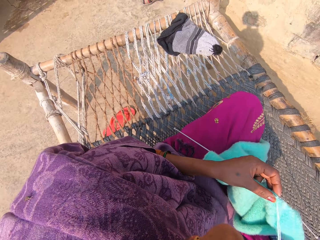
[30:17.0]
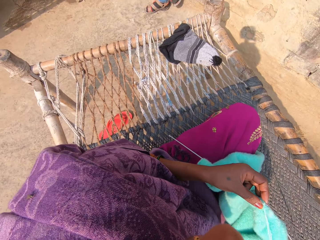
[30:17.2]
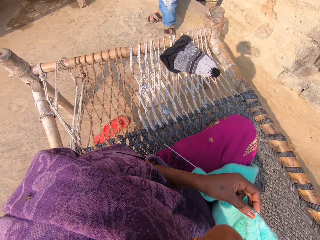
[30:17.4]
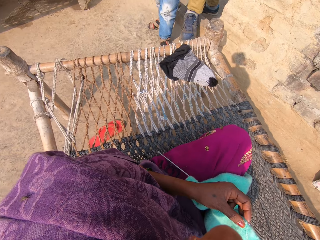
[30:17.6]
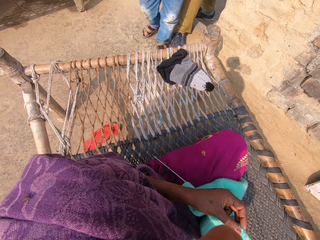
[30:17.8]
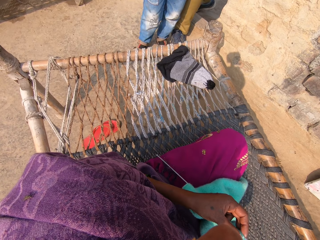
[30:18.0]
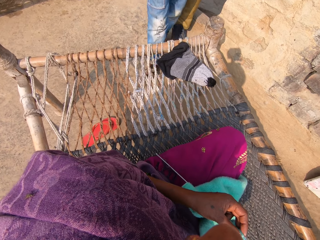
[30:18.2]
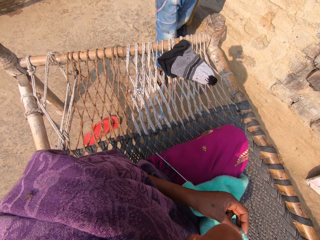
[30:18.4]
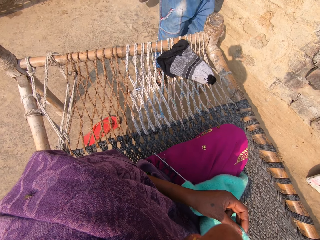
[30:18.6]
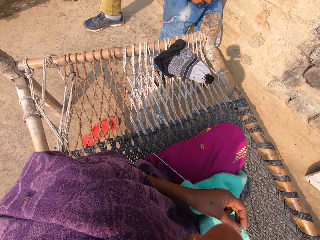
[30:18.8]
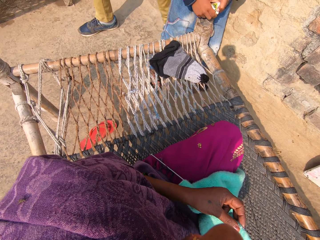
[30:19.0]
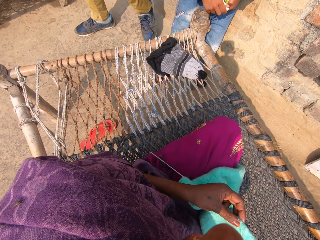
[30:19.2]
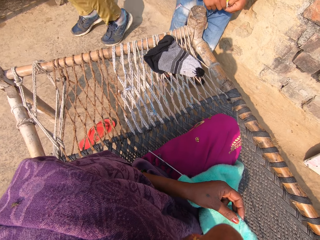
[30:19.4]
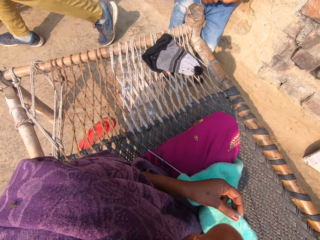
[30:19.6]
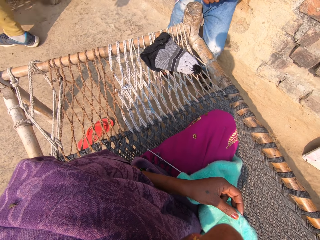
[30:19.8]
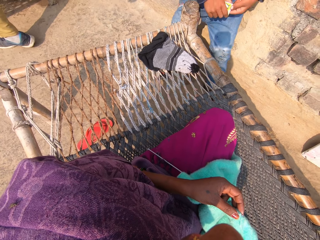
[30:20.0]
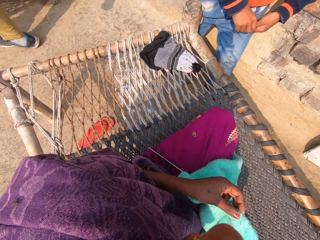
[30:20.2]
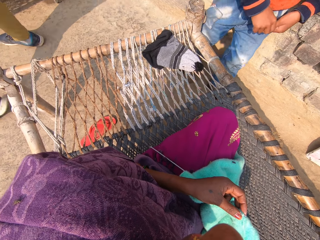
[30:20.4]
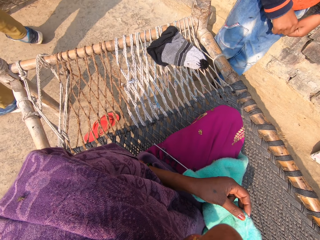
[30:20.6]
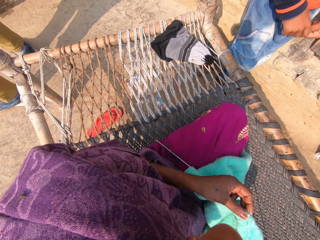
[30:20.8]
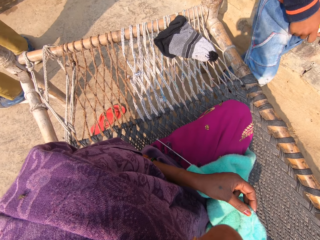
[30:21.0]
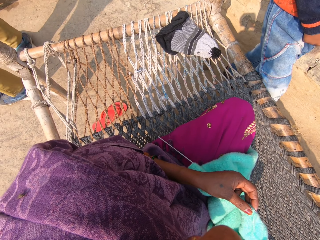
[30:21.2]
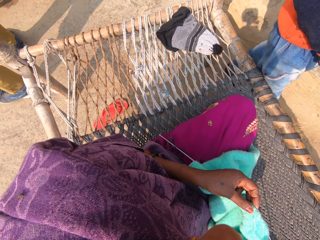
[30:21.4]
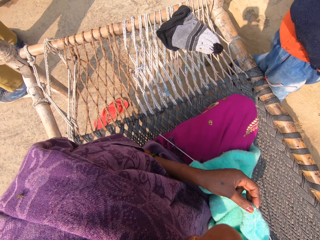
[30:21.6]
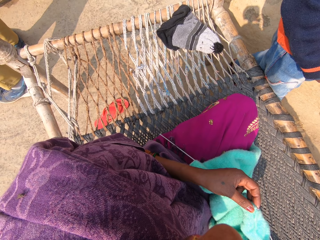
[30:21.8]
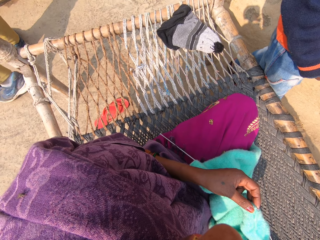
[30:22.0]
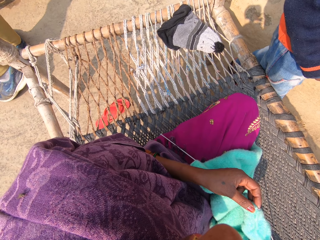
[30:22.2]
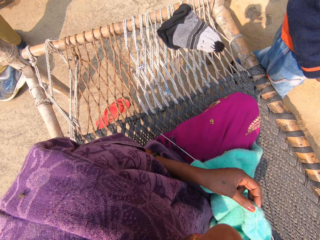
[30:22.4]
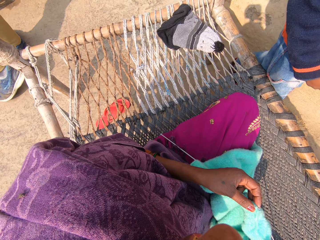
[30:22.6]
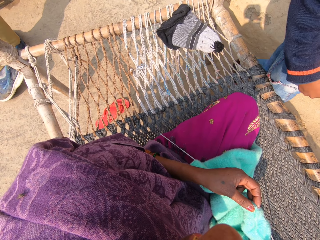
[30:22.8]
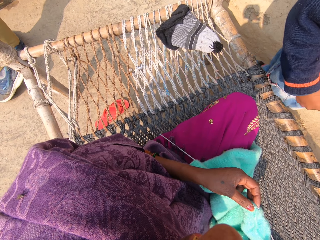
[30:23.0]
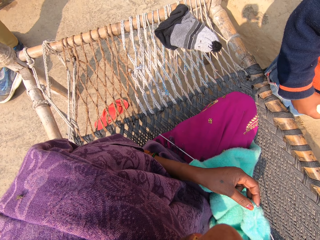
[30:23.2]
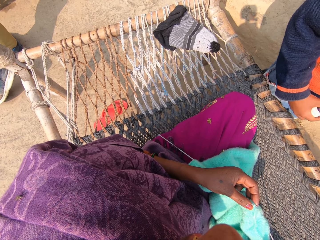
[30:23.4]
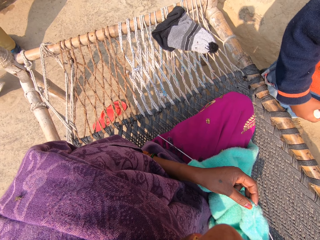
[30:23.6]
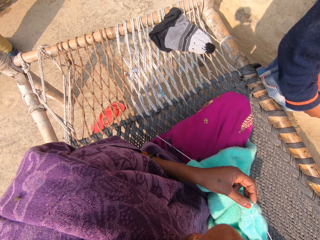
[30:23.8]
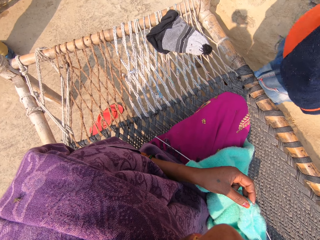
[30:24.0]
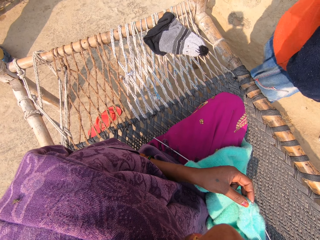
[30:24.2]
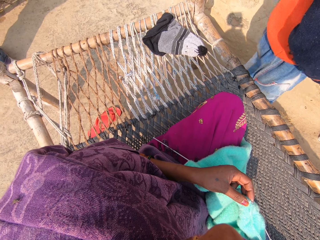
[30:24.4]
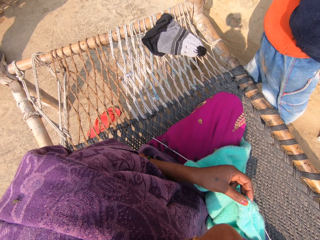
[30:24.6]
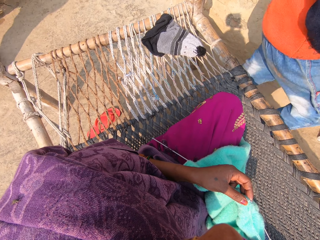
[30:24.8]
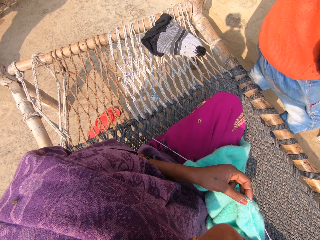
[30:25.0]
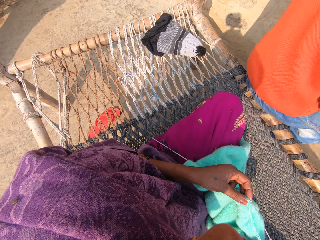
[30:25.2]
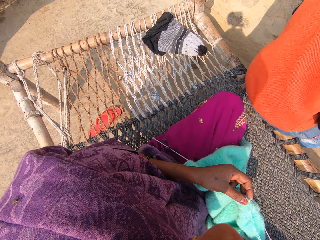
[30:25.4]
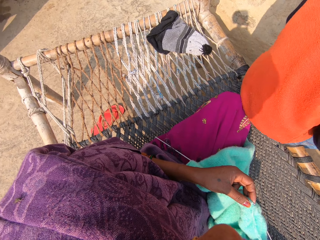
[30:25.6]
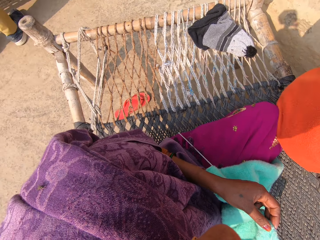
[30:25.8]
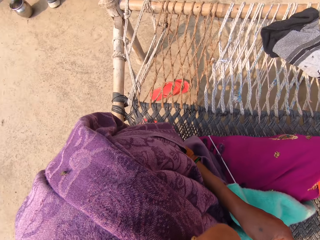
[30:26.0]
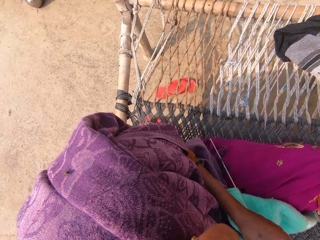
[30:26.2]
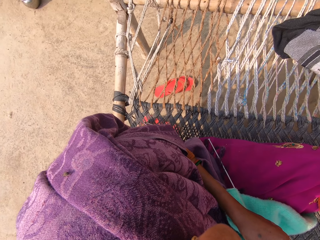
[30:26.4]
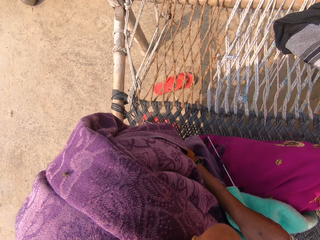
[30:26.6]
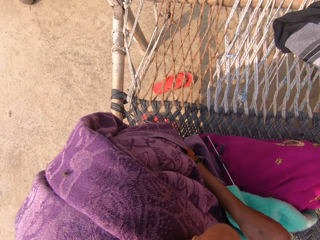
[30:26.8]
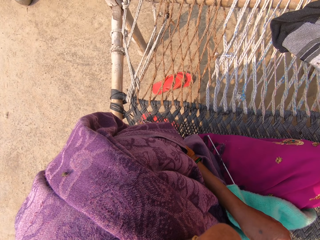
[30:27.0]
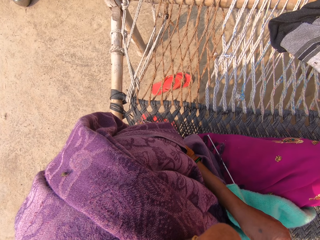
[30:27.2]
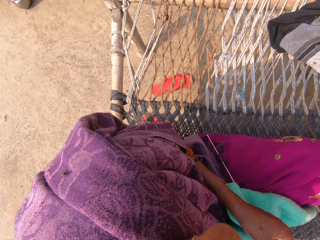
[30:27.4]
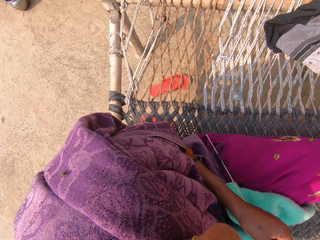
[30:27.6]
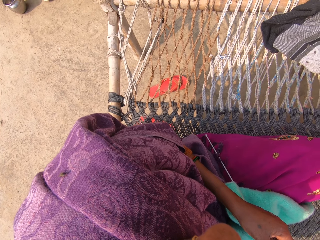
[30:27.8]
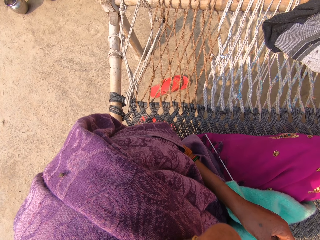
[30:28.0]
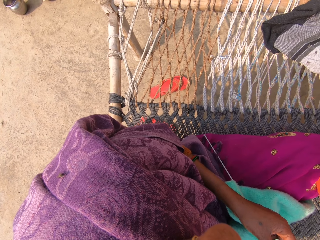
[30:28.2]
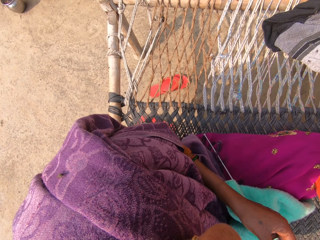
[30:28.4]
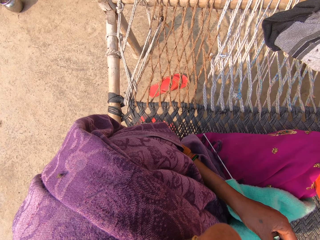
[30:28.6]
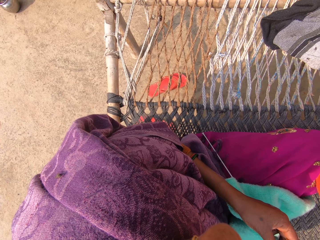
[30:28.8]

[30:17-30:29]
The camera wearer converses with a child. A man walks around. The child walks towards the camera wearer. The child sits on the swing bed beside the camera wearer.

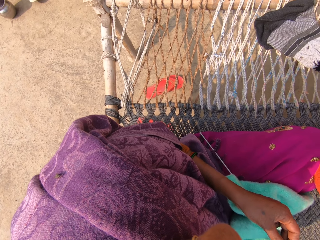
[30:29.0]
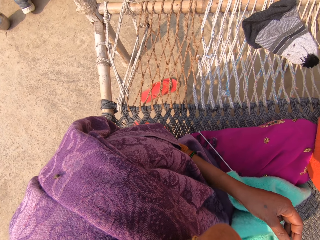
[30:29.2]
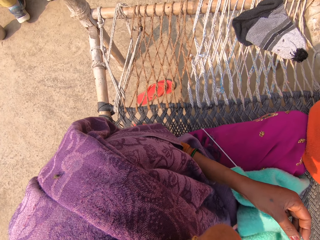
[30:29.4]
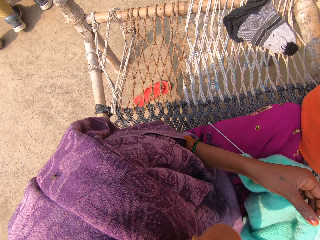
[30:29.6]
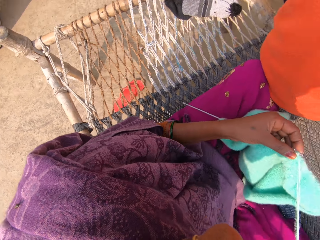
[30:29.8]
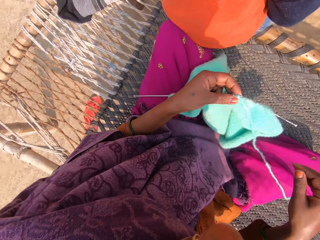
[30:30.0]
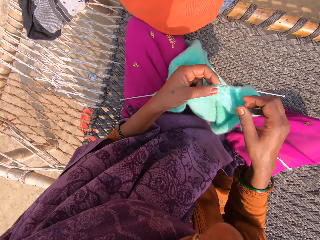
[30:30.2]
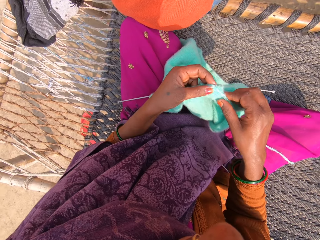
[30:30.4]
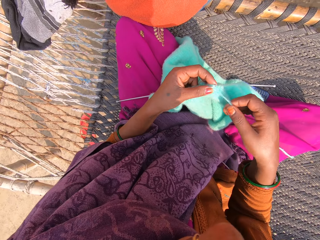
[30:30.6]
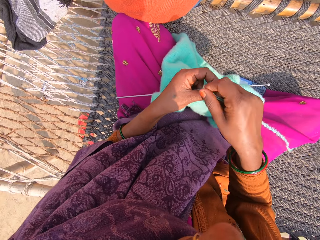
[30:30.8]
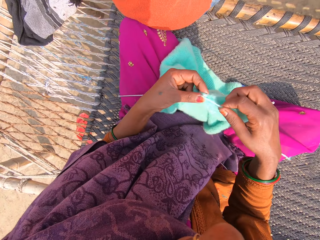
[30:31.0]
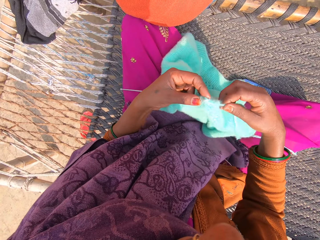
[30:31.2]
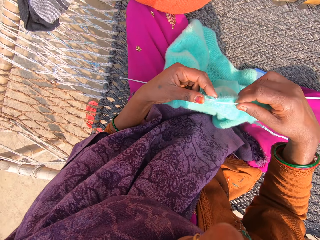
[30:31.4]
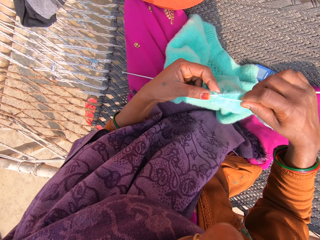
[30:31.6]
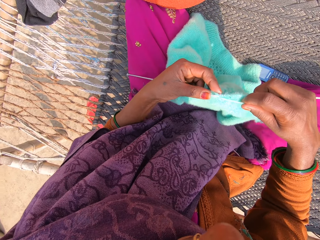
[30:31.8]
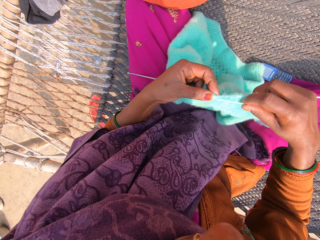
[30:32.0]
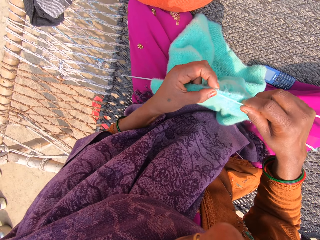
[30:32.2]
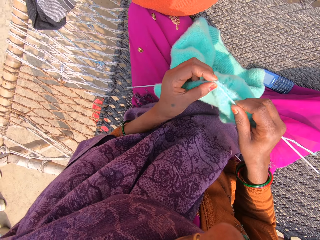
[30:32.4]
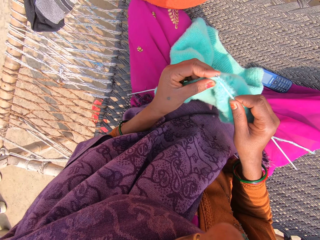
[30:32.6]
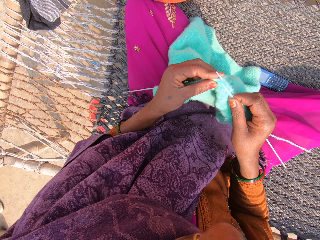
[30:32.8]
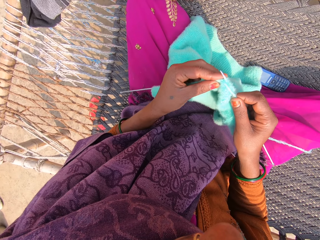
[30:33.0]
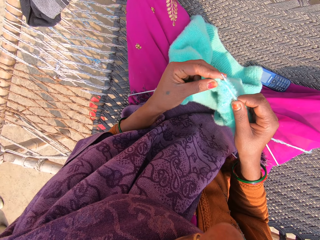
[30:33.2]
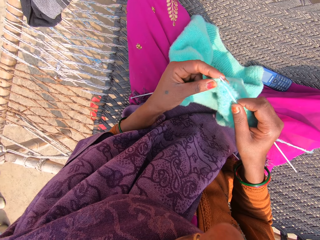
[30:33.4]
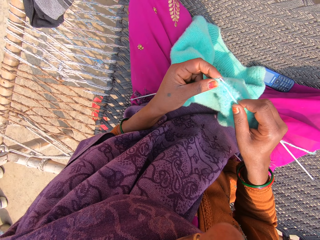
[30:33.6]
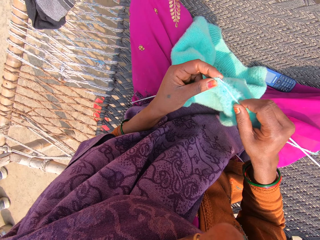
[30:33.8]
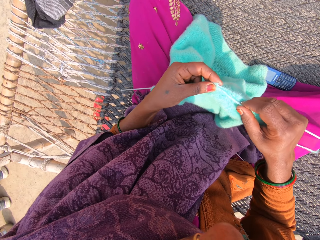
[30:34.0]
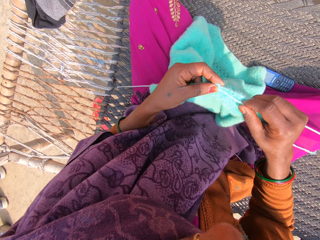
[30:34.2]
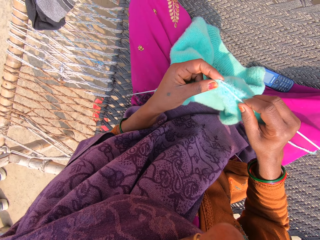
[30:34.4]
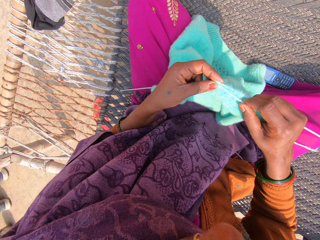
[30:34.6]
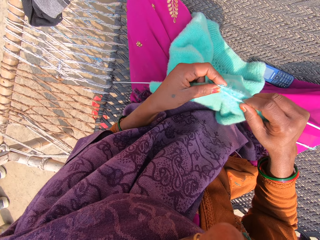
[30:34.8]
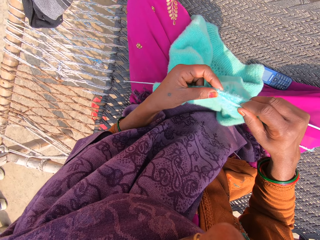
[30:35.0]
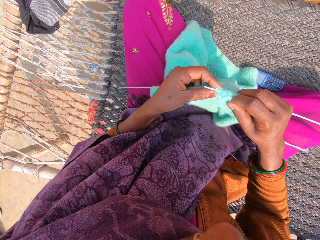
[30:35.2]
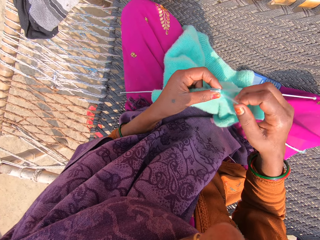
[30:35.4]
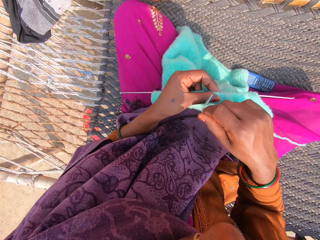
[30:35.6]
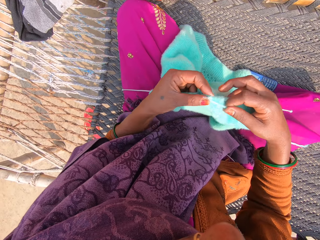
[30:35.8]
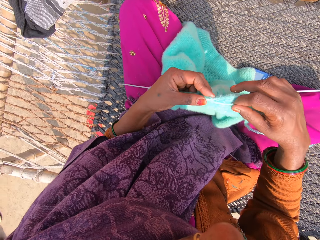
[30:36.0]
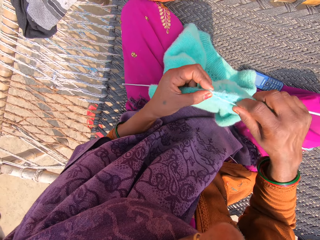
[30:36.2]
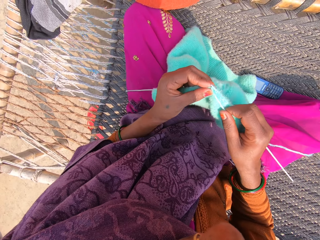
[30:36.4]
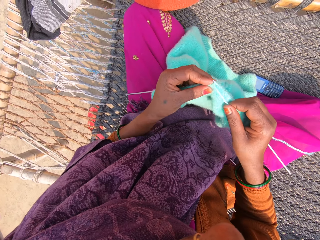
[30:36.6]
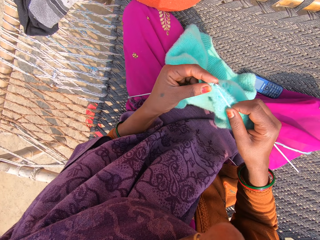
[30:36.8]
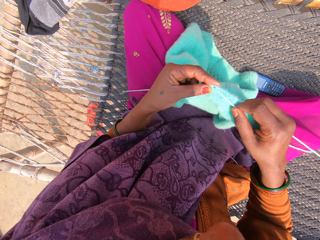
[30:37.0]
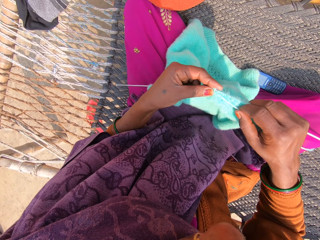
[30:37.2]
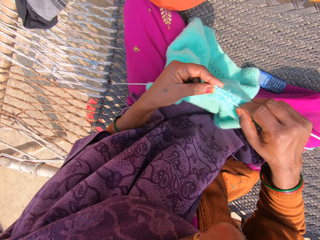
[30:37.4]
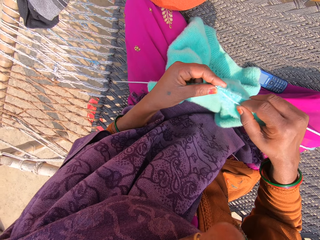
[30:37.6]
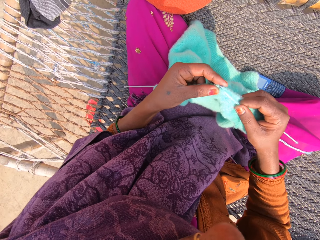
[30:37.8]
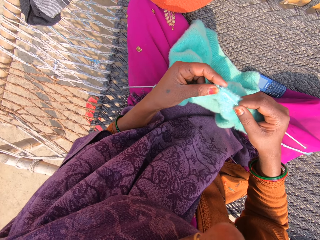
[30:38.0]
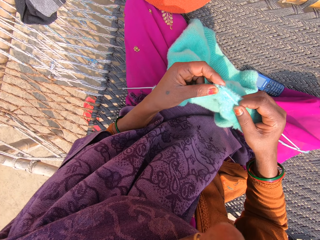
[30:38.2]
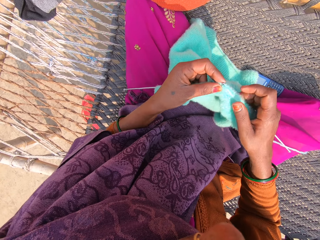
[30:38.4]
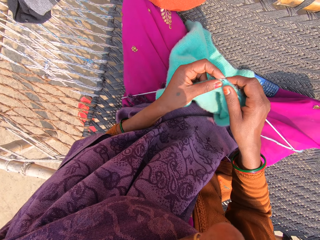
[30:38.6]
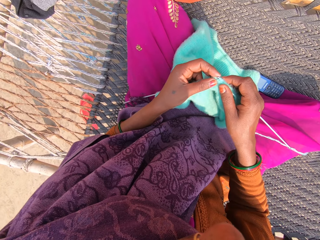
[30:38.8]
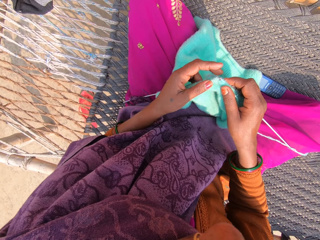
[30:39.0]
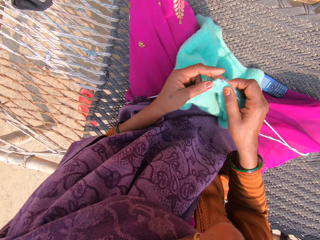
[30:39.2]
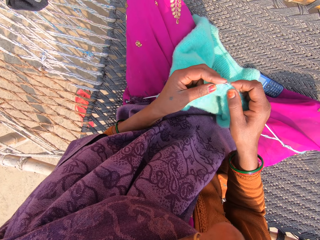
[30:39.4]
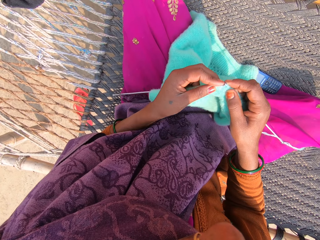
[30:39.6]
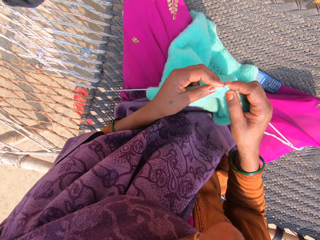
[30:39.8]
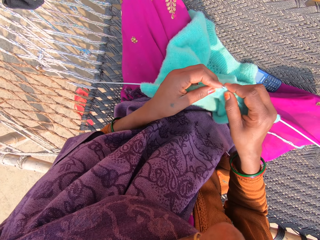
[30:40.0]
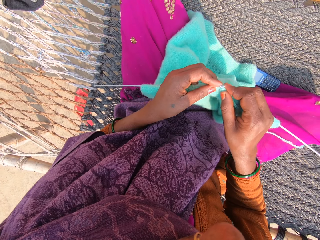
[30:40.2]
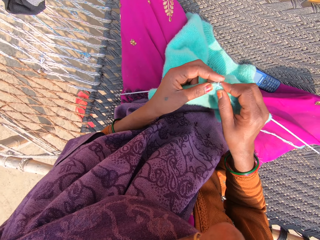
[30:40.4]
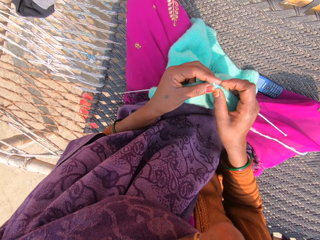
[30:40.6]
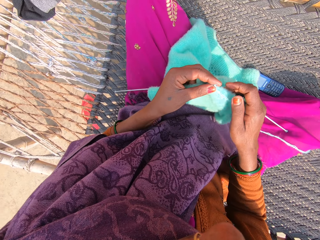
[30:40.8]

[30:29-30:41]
A man stands beside the camera wearer. The camera wearer knits the towel with the knitting pins and wool.
